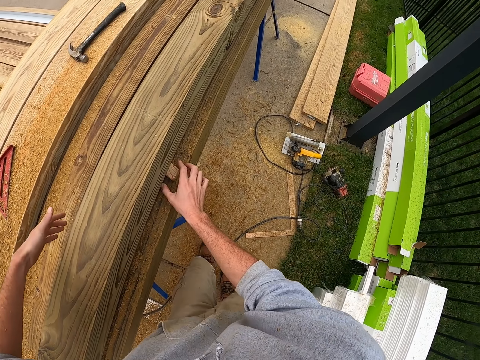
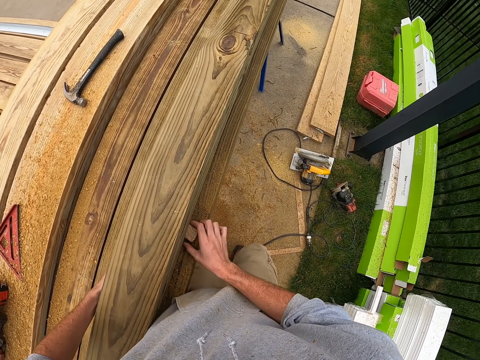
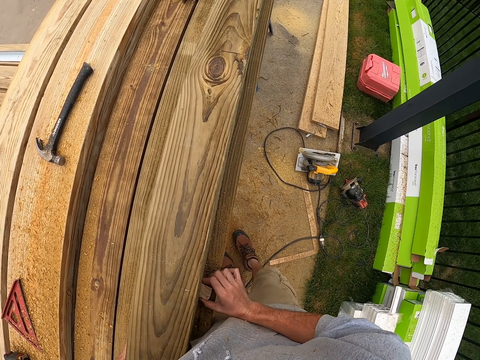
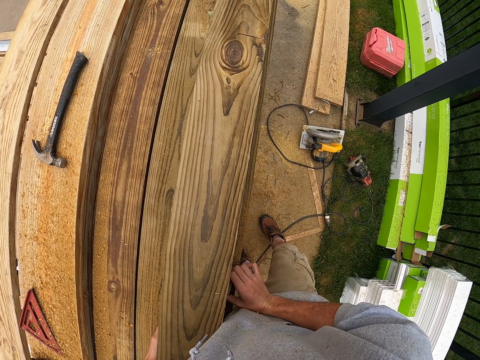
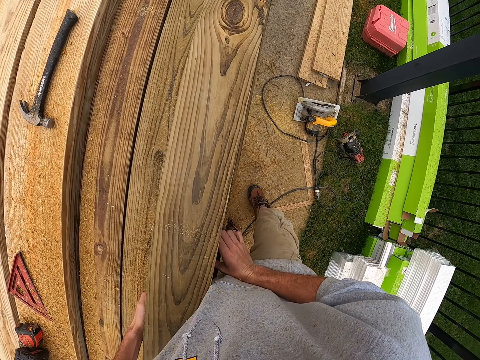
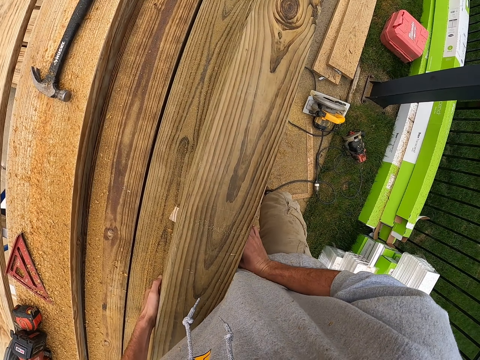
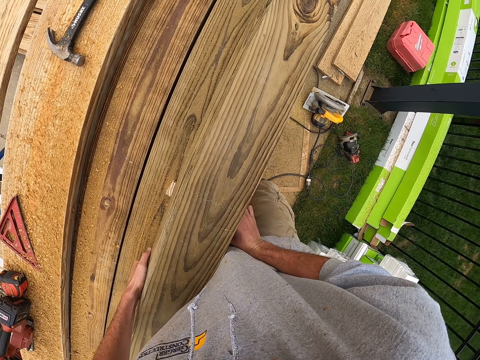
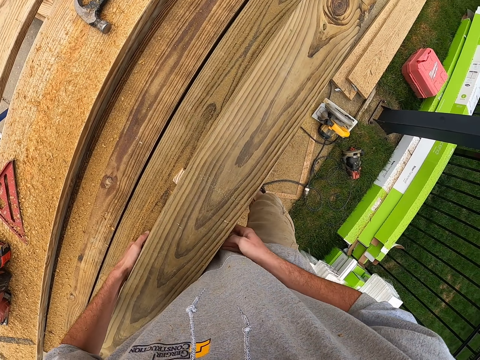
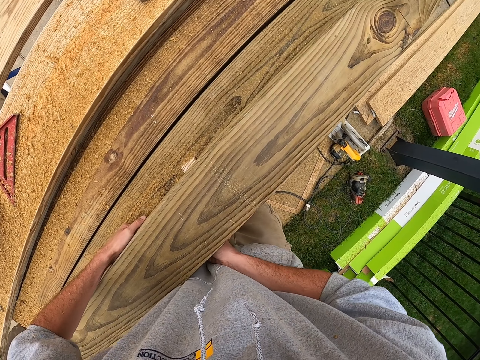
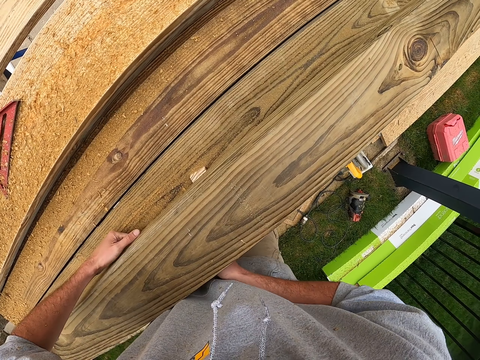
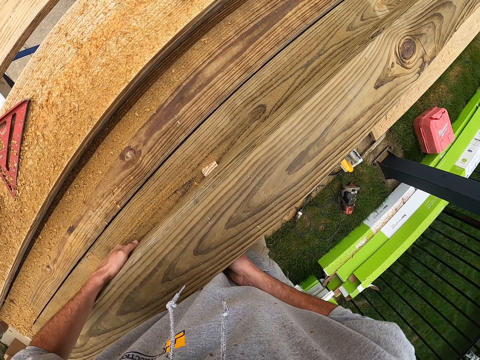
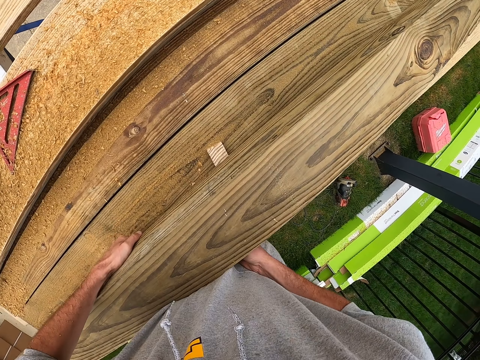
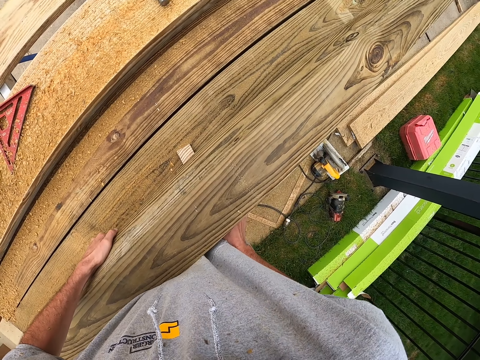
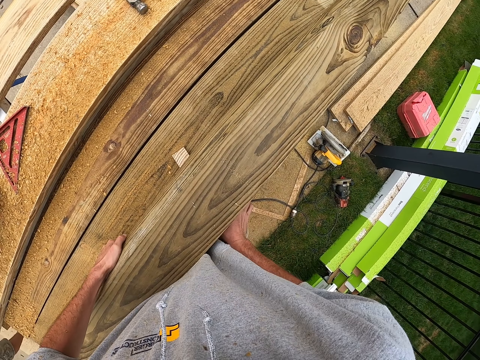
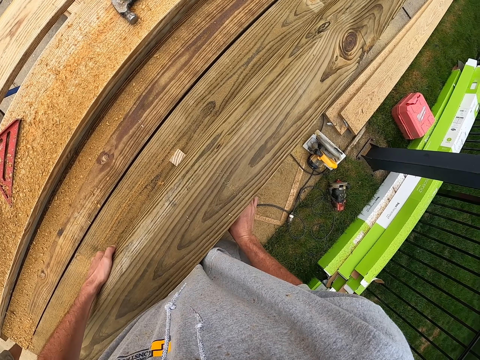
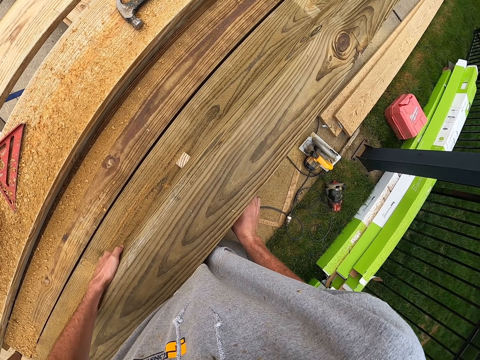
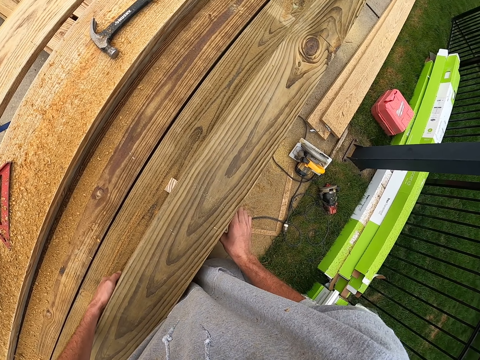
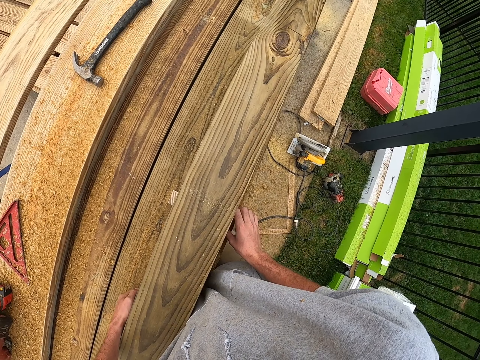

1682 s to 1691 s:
The camera wearer touches the wood. They move the timber. They move the wood piece.

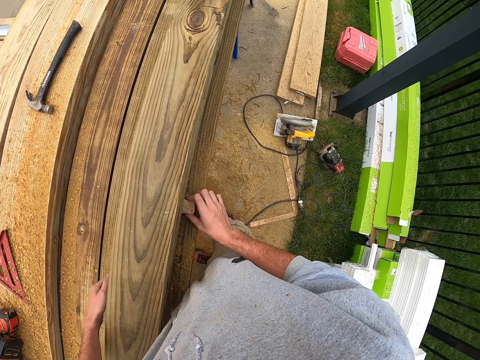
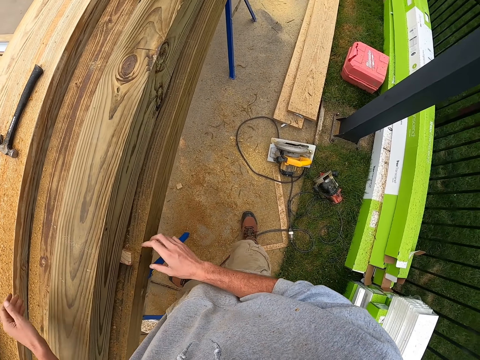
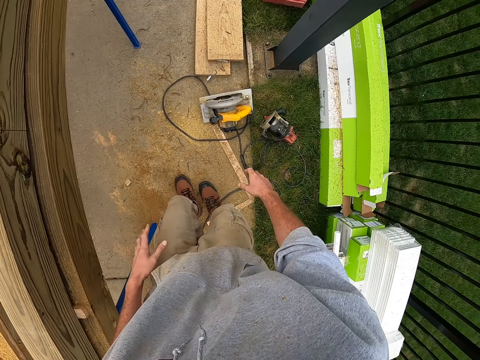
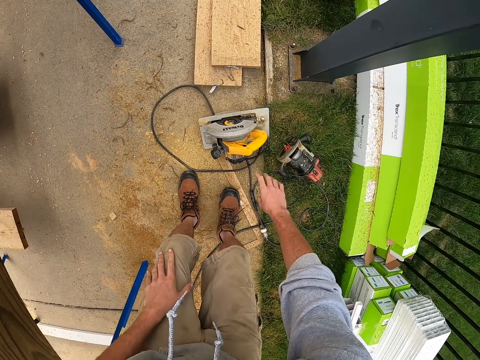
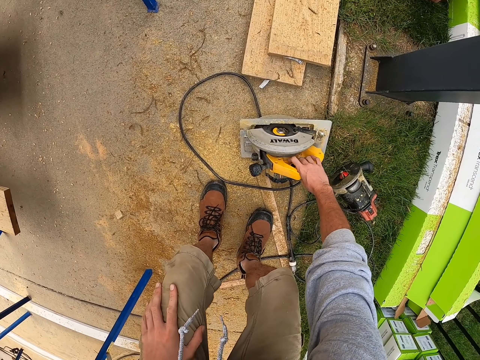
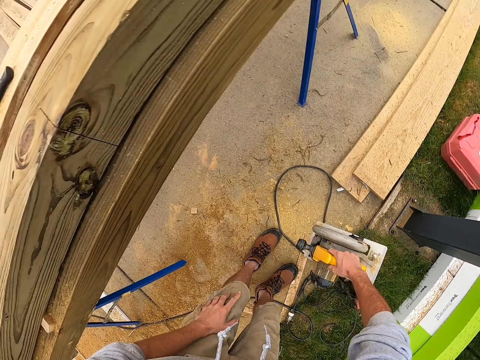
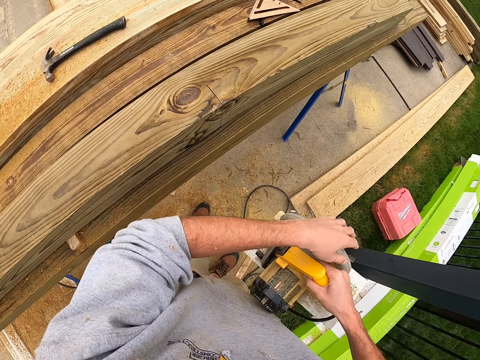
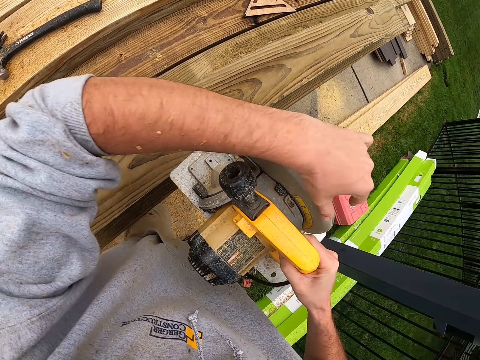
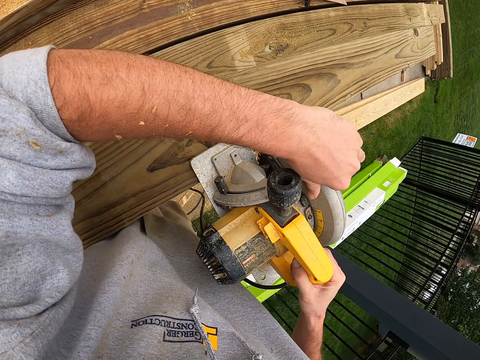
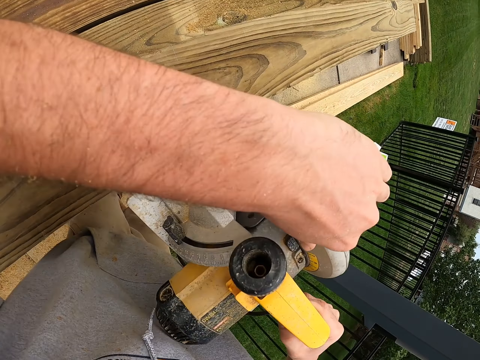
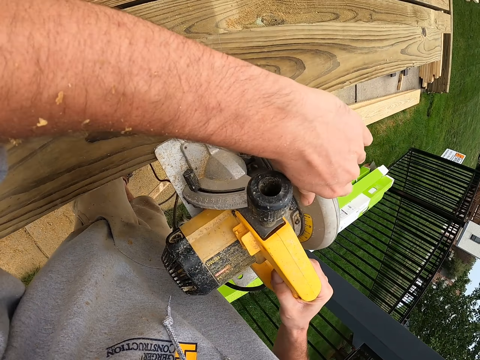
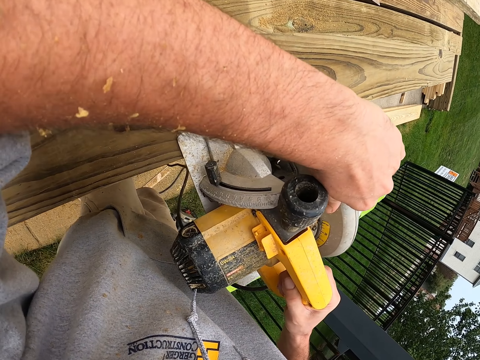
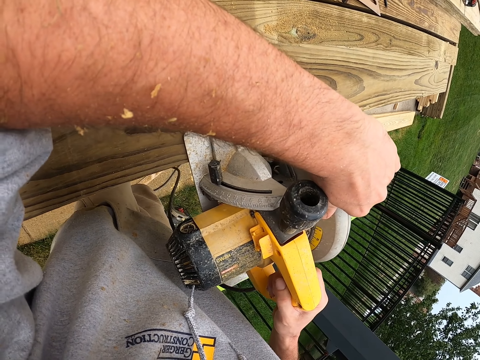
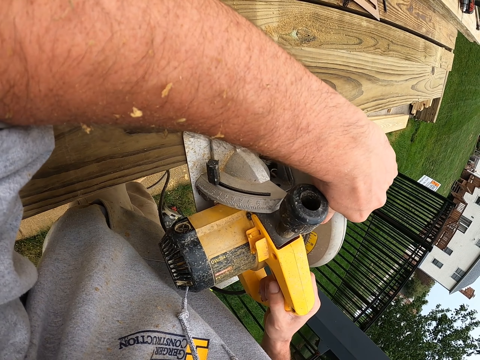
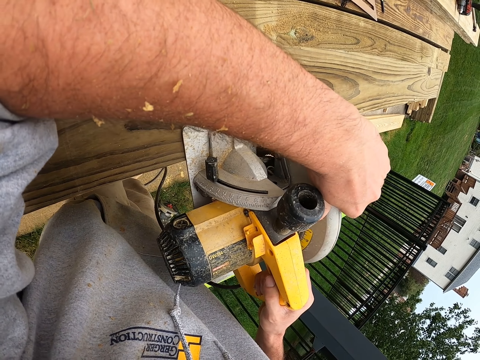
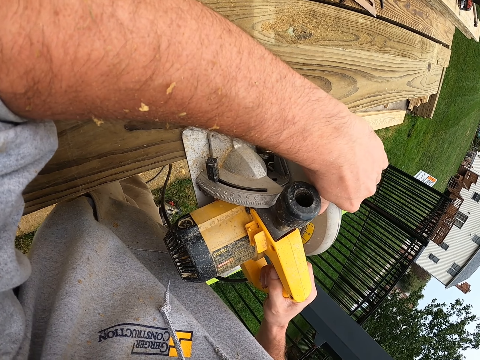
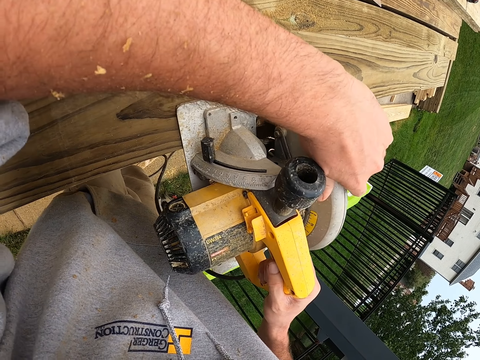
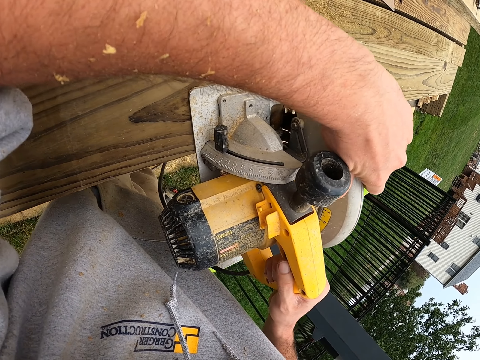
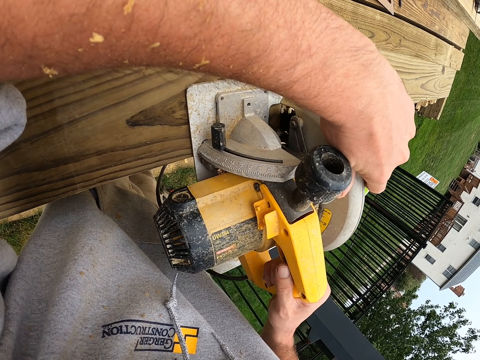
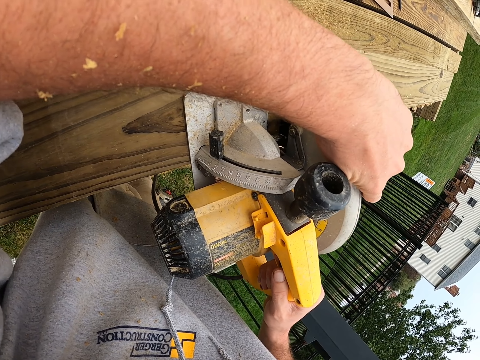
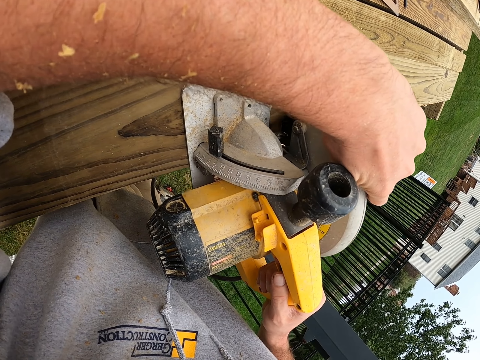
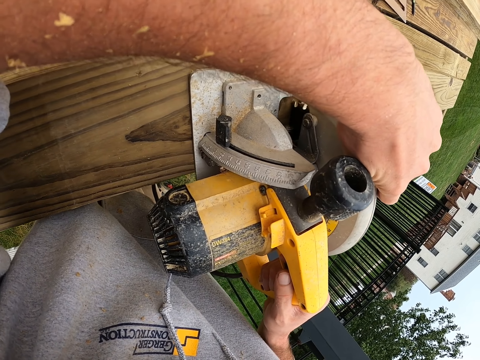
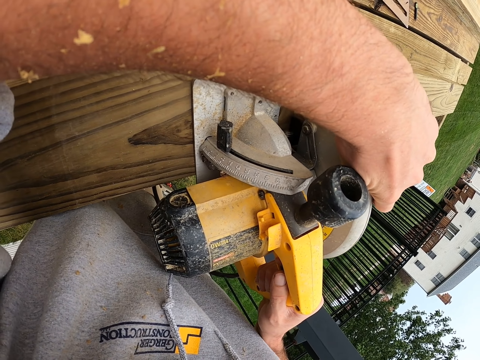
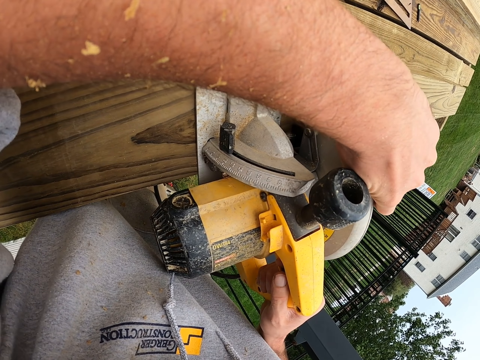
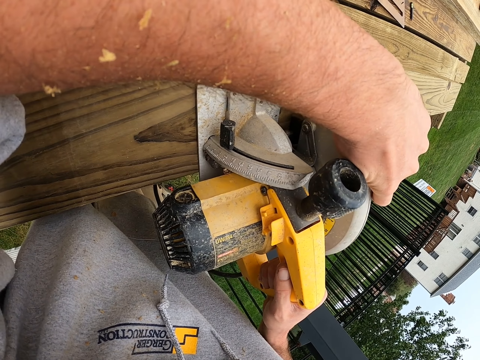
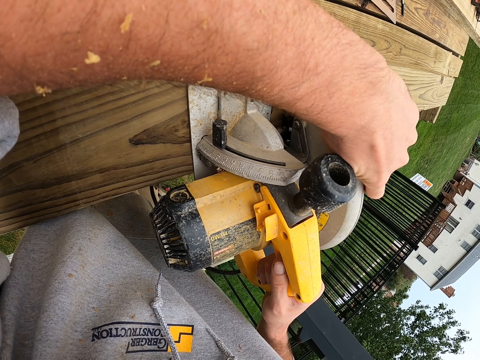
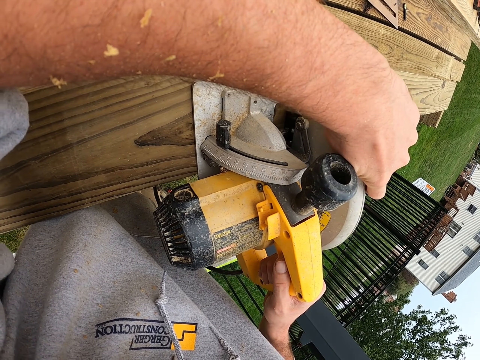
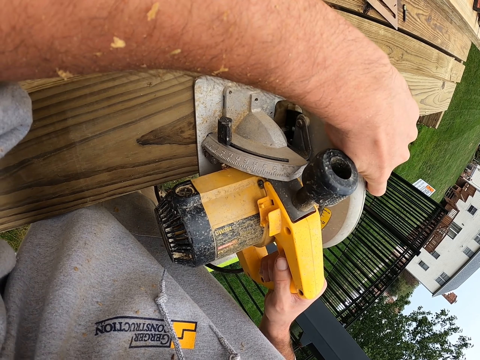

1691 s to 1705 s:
The camera wearer walks on the floor. They pick up the circular saw. They use the circular saw to cut the wood. They place the circular saw on the wood. They cut the timber.

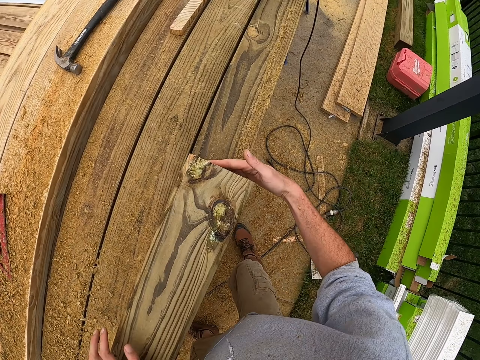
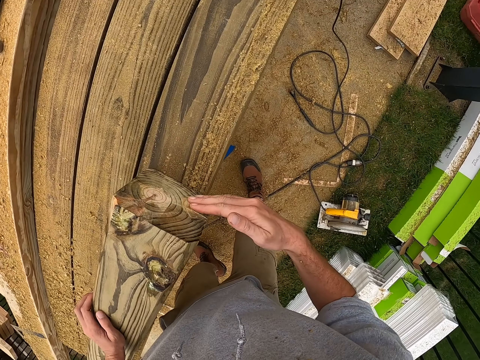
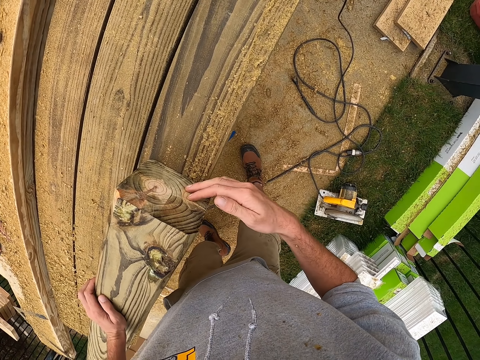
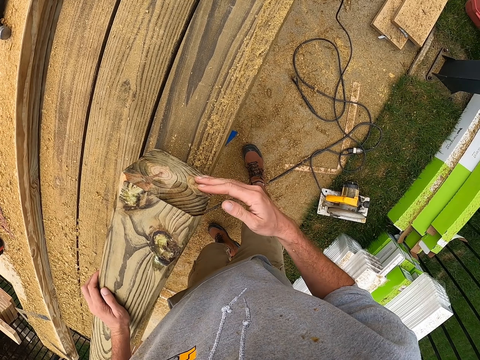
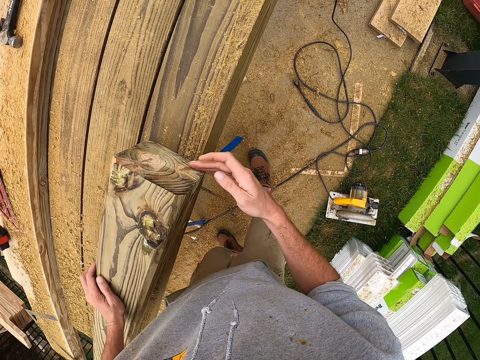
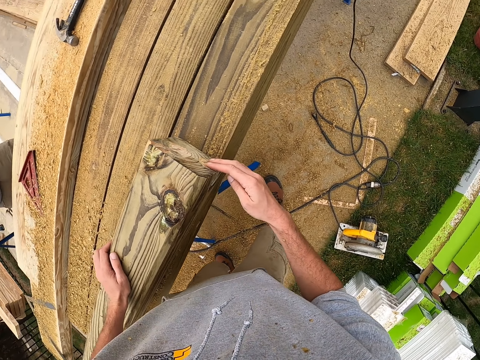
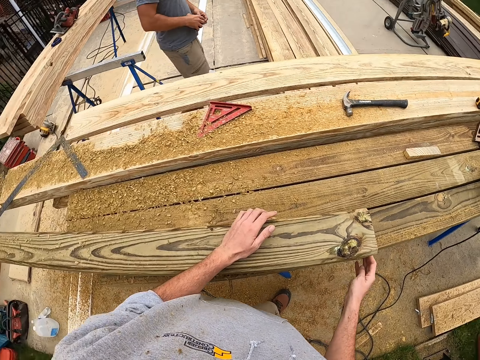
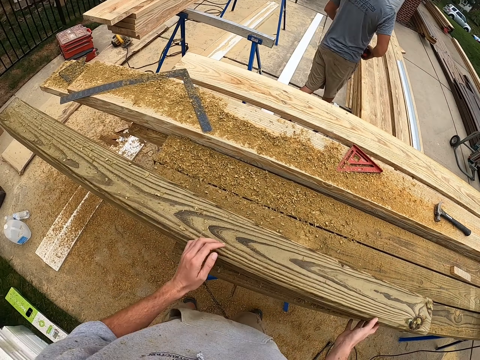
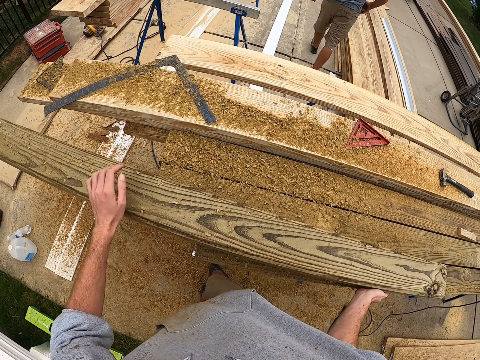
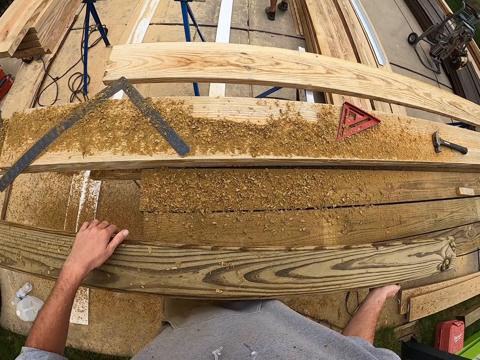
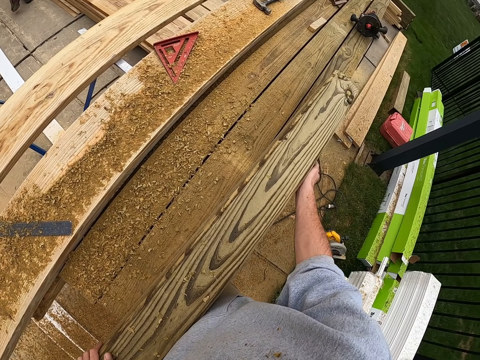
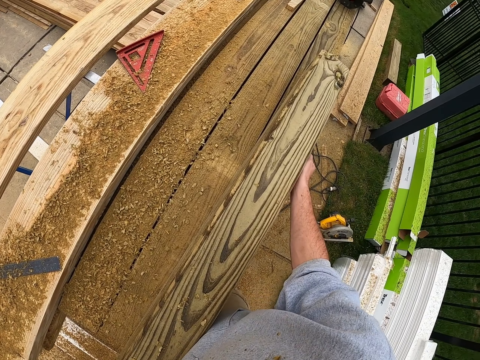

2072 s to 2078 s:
The camera wearer scratches the timber with his finger. He turns the head. A man walks on the floor.
